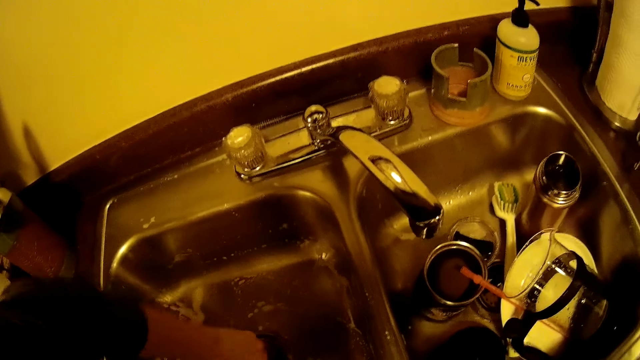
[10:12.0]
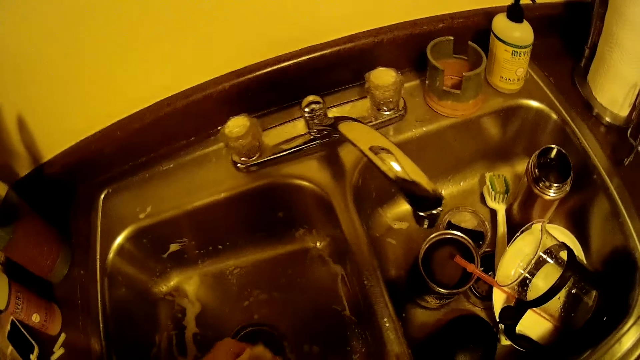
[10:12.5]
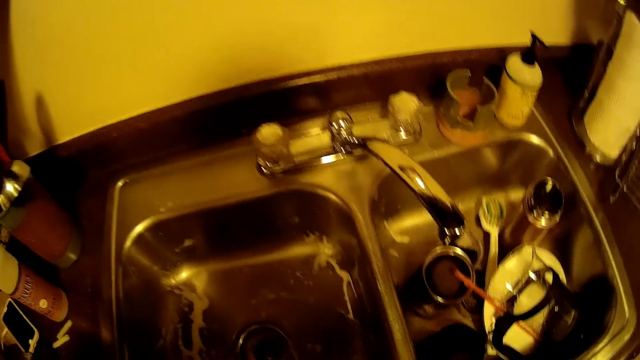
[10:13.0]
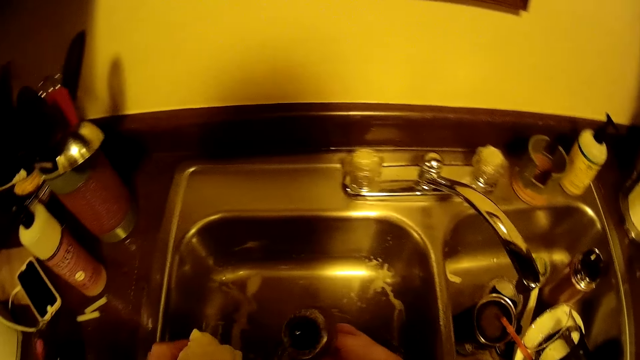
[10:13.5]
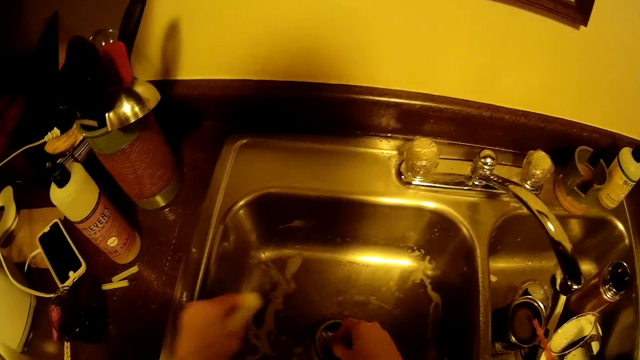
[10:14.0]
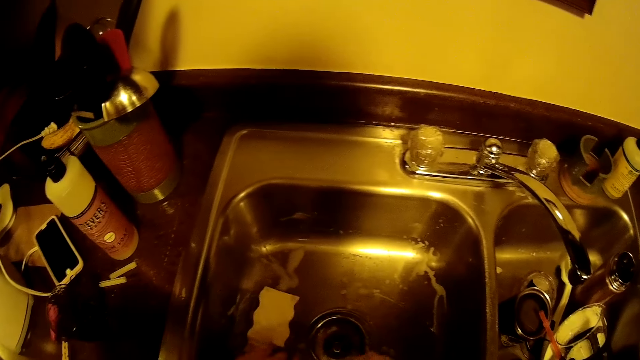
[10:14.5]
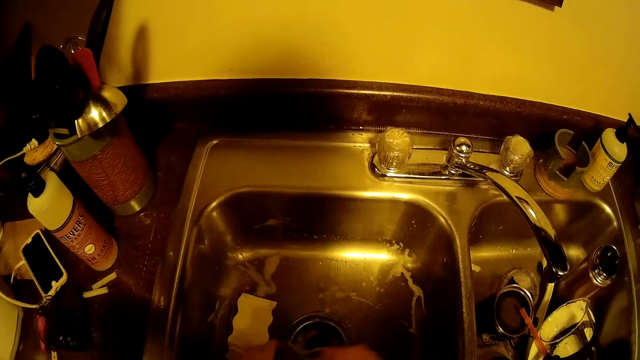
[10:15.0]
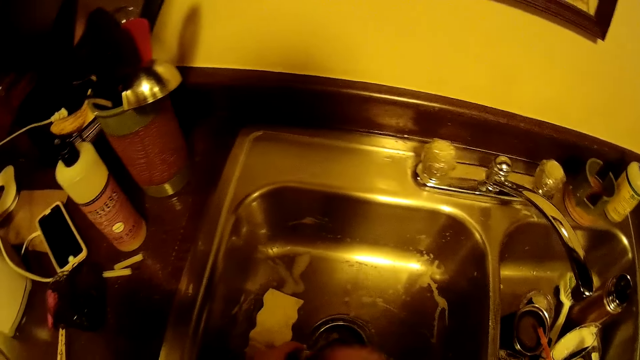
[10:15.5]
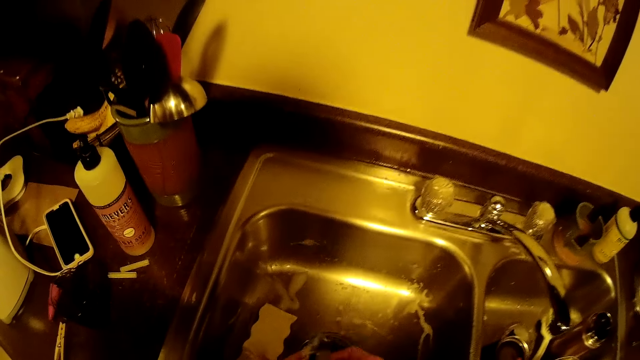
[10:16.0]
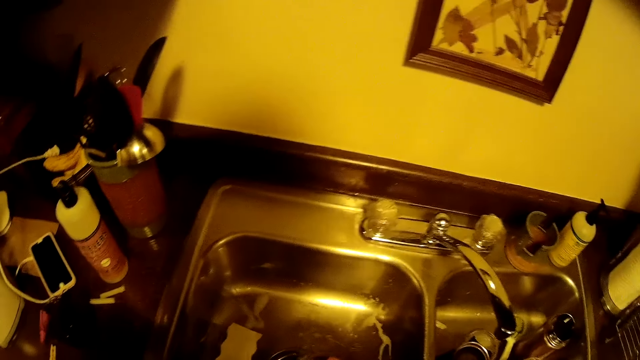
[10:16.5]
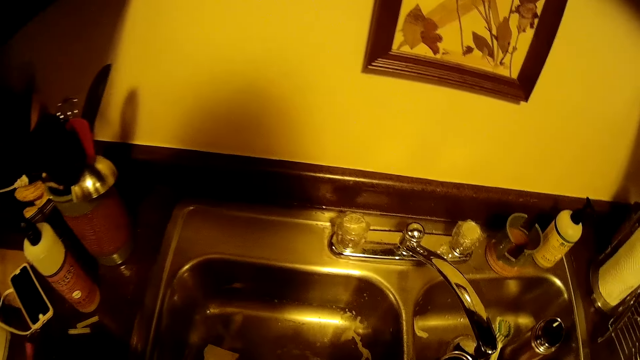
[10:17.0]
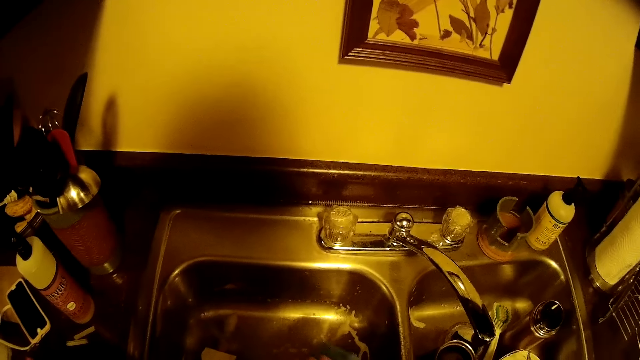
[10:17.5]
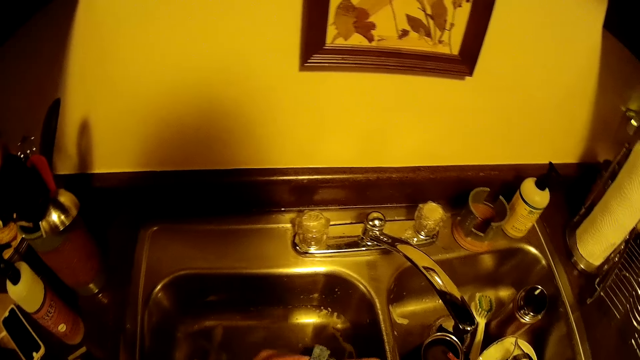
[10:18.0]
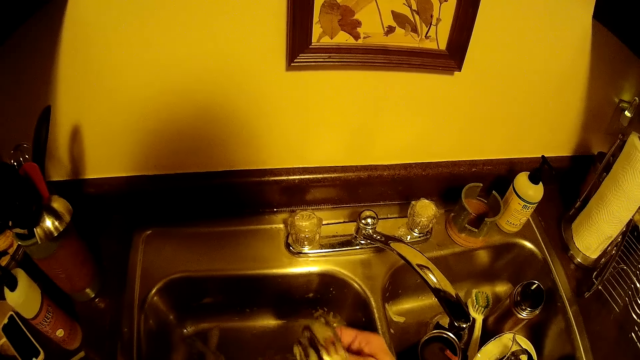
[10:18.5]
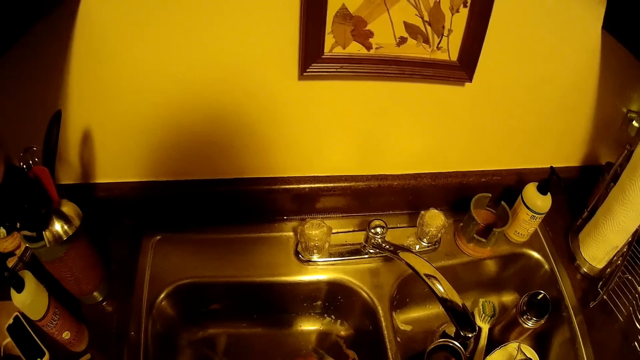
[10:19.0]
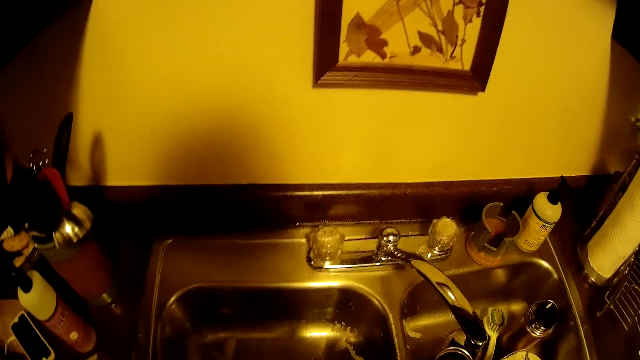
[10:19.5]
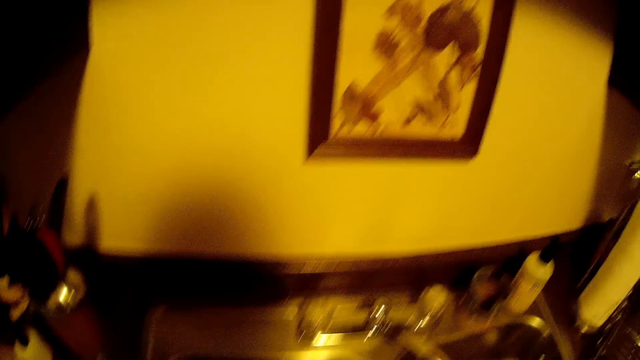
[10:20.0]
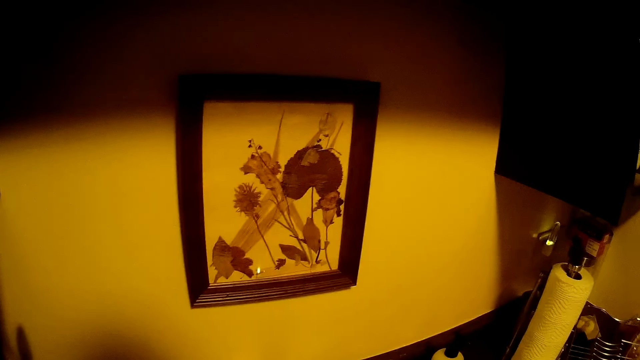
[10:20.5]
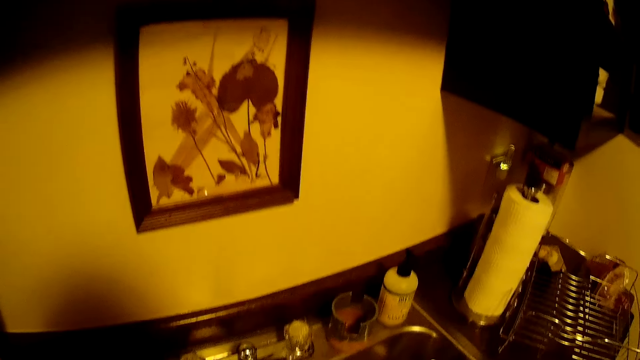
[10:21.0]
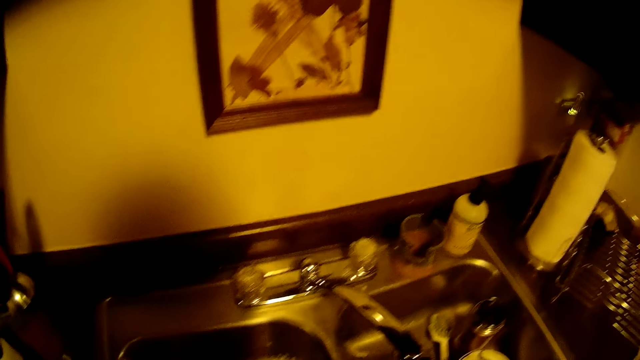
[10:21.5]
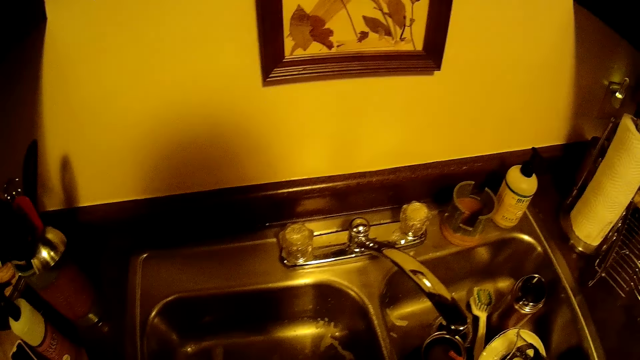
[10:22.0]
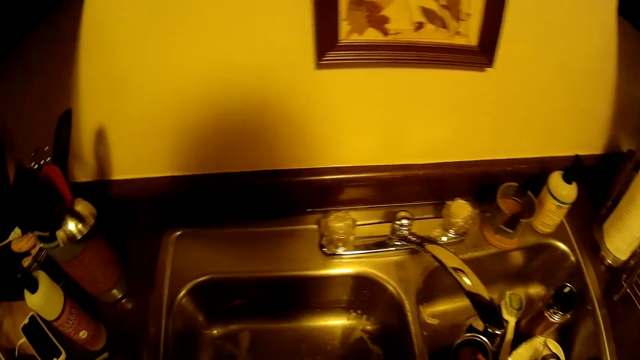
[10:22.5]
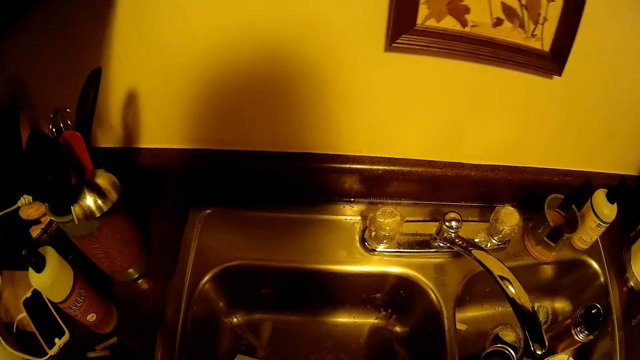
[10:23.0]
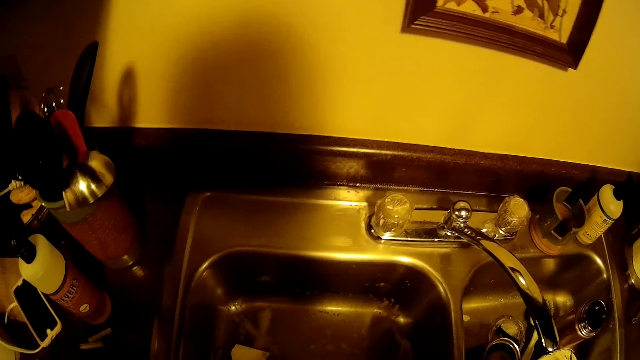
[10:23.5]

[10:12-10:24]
The camera wearer holds up the sink drainer in her right hand. She places the sponge in her left hand into the sink. She washes the sink drainer in her right hand with the sponge in her left hand.

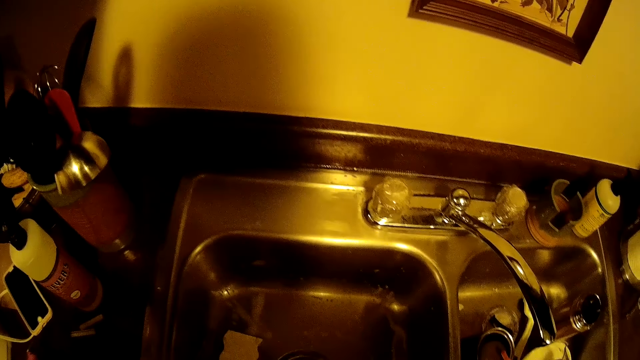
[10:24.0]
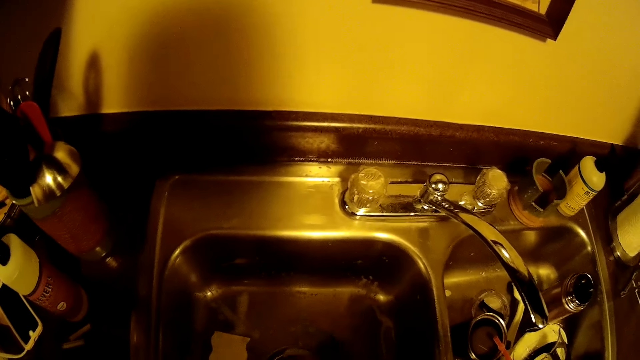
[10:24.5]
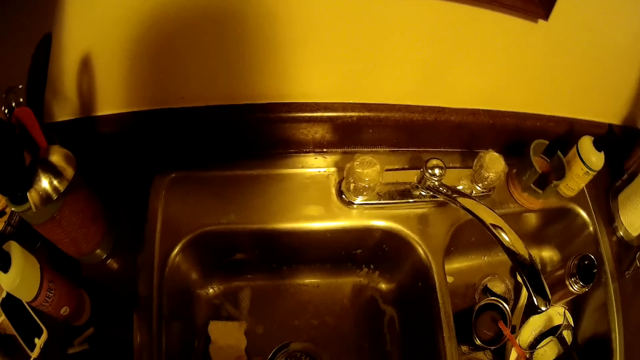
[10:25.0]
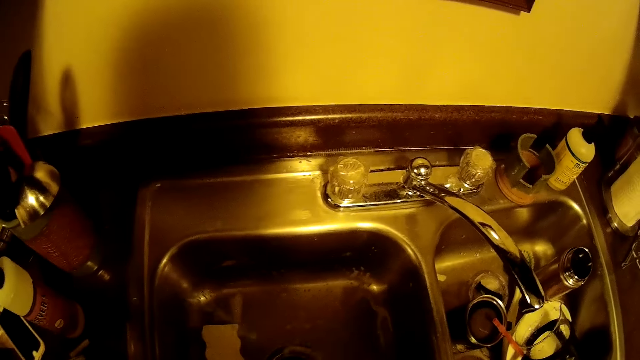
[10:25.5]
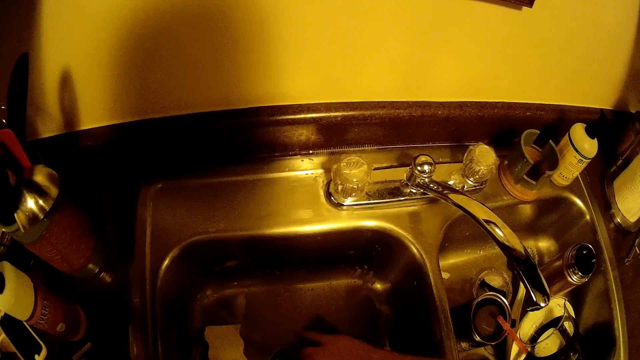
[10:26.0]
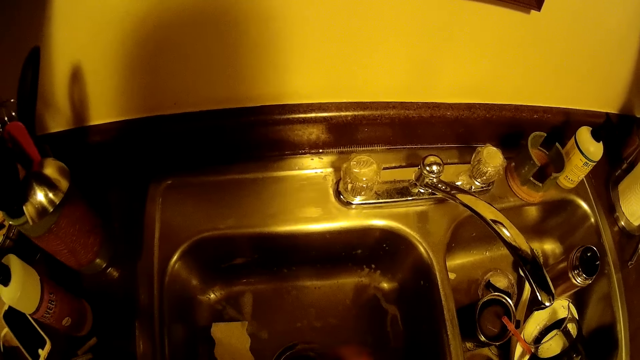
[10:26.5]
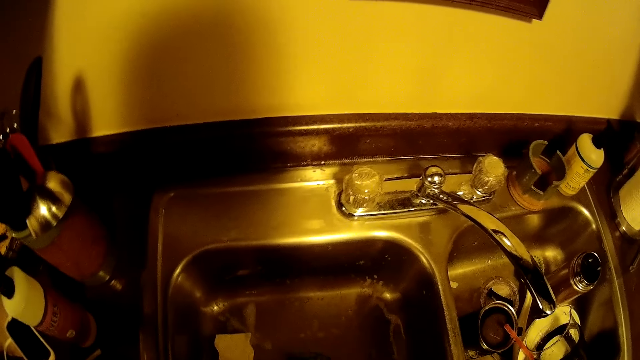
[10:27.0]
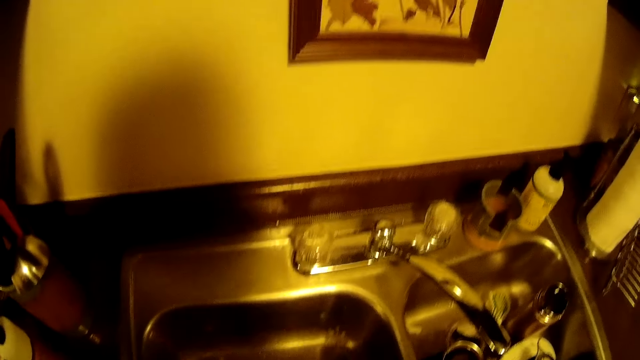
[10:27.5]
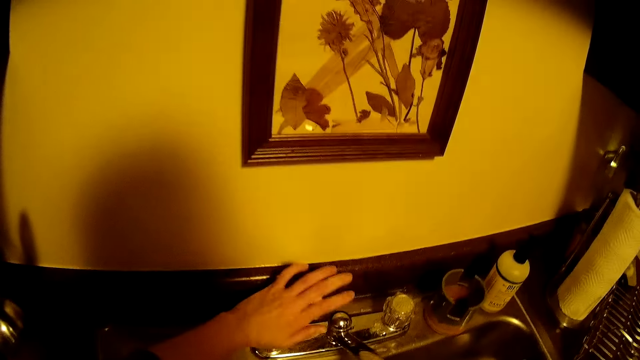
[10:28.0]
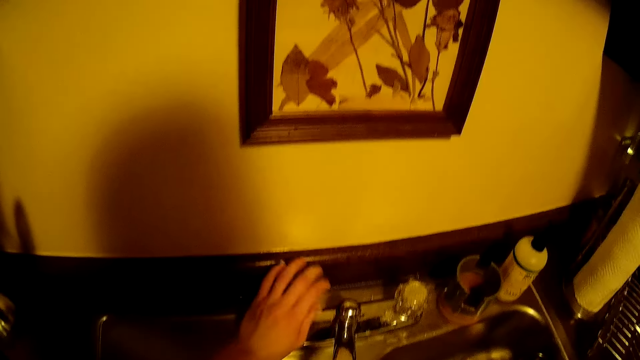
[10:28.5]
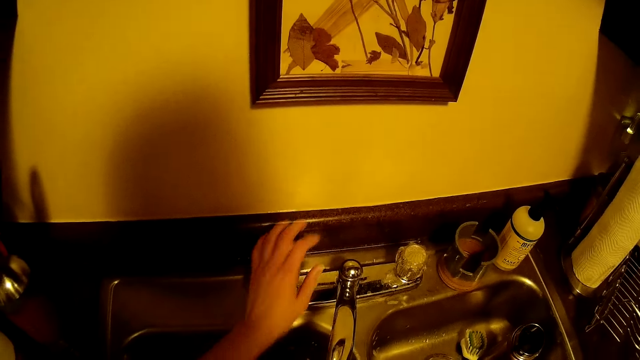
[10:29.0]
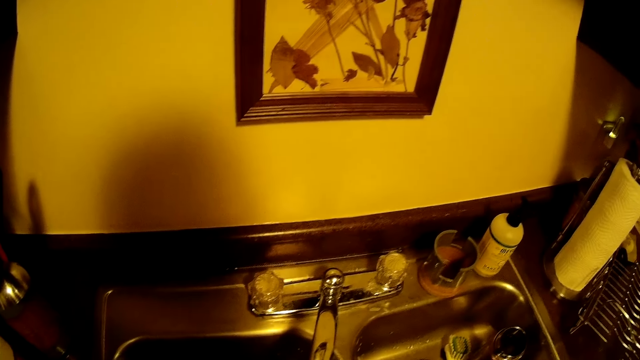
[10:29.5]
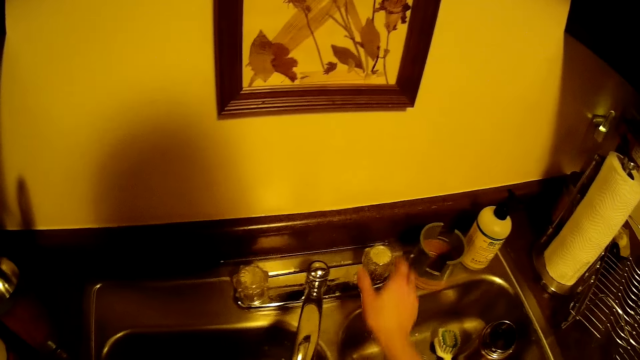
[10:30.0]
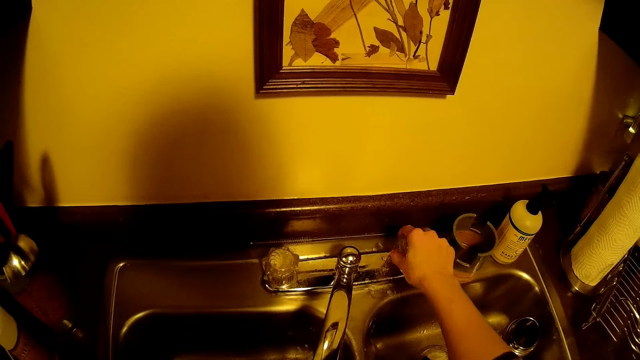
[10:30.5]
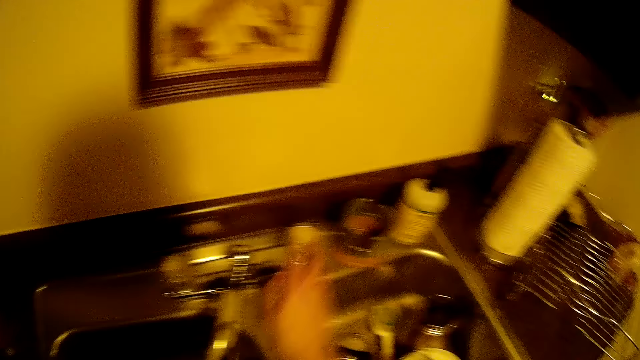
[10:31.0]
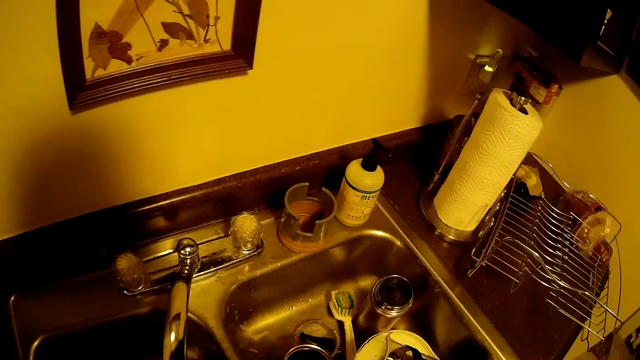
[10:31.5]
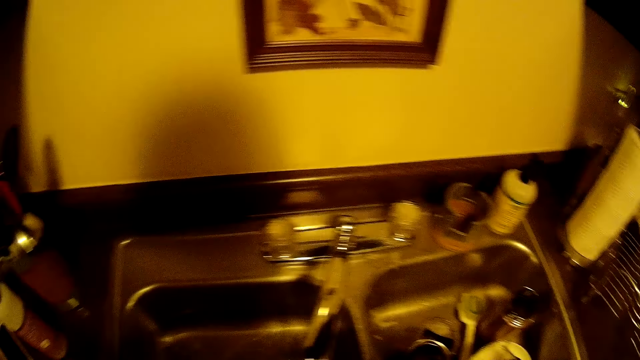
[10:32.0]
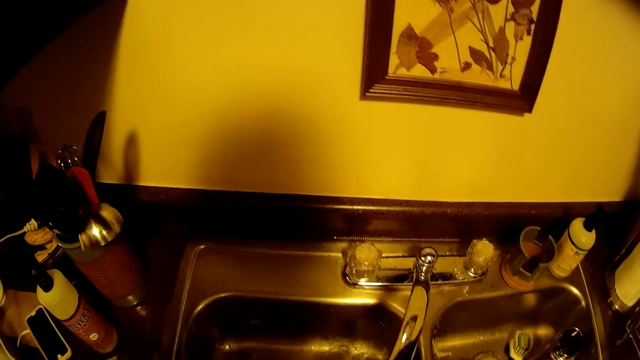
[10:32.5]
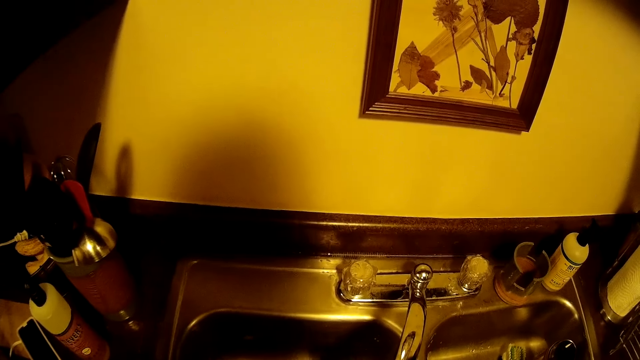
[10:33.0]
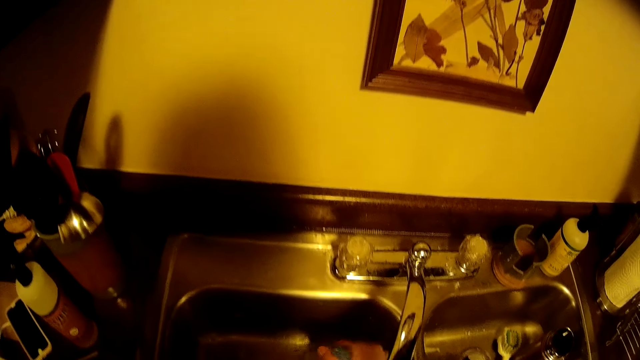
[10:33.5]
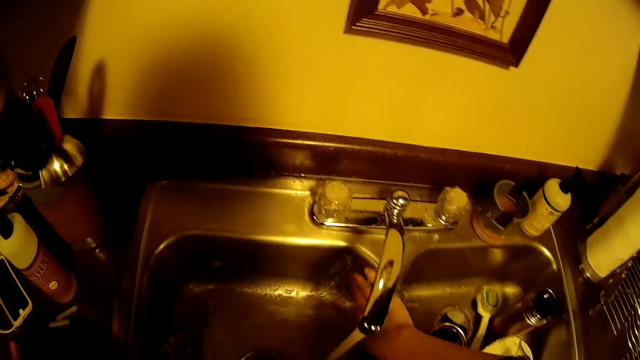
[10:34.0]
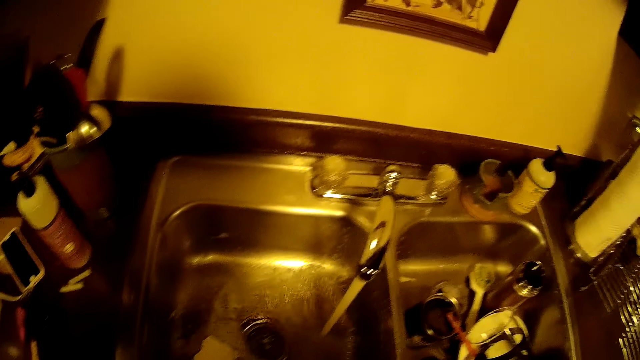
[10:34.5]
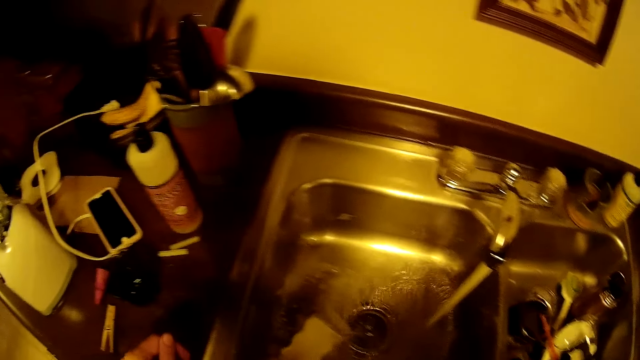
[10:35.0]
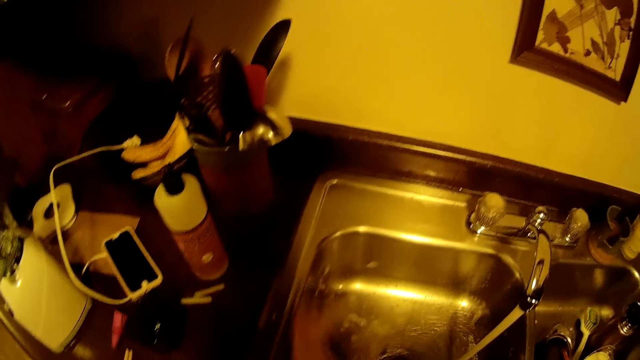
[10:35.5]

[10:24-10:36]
The camera wearer turns on the tap with her left hand. She turns on another tap with her right hand. She washes the sink with the sponge in her right hand.
